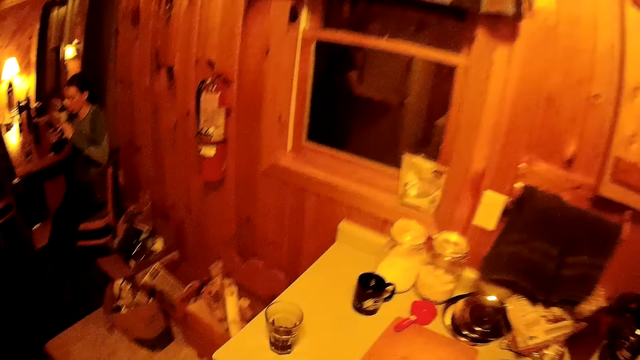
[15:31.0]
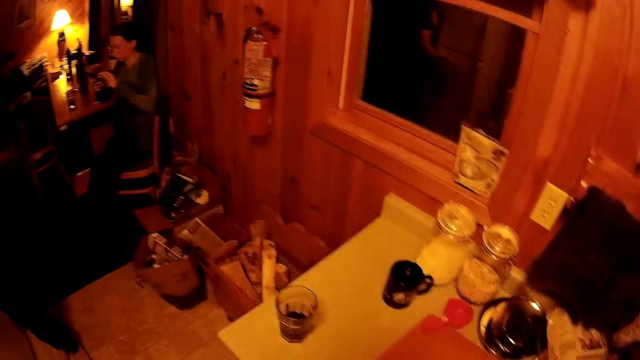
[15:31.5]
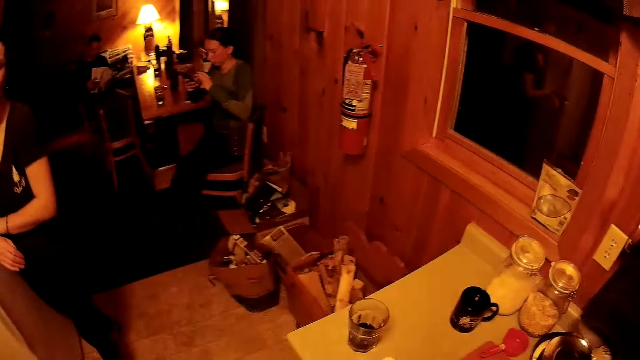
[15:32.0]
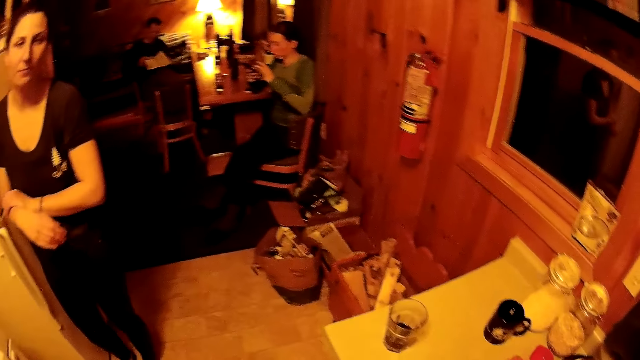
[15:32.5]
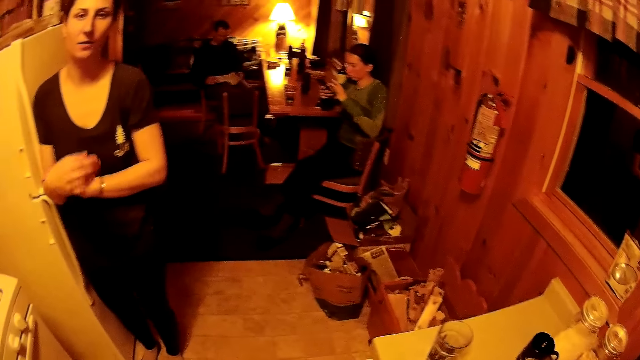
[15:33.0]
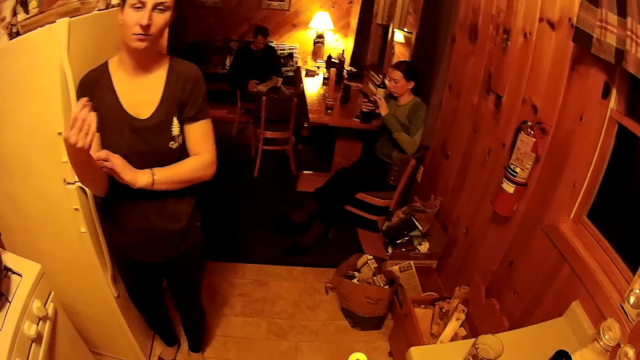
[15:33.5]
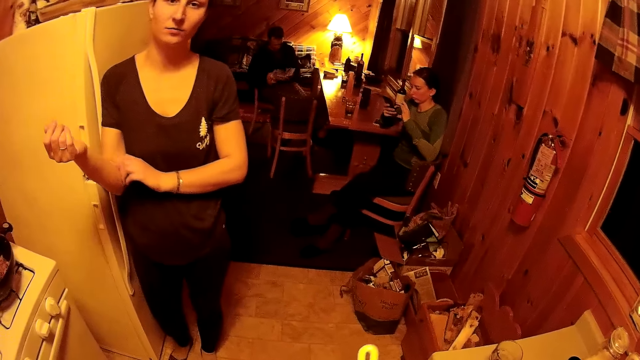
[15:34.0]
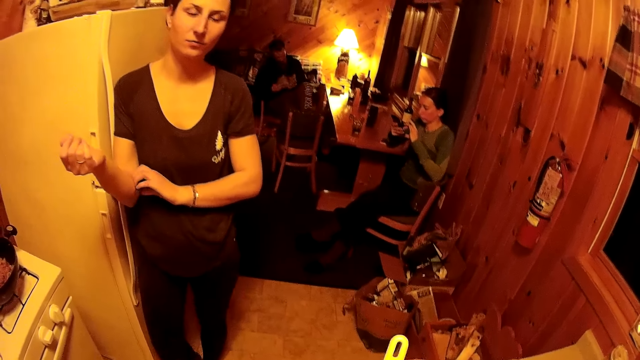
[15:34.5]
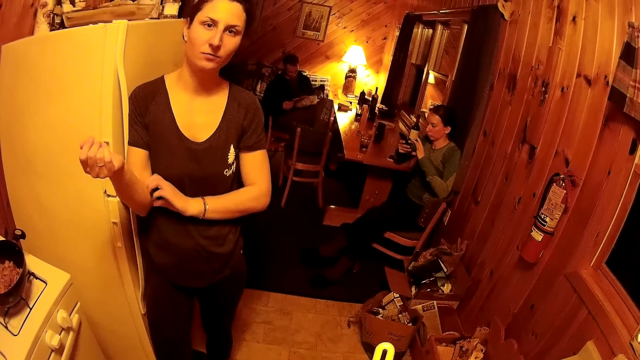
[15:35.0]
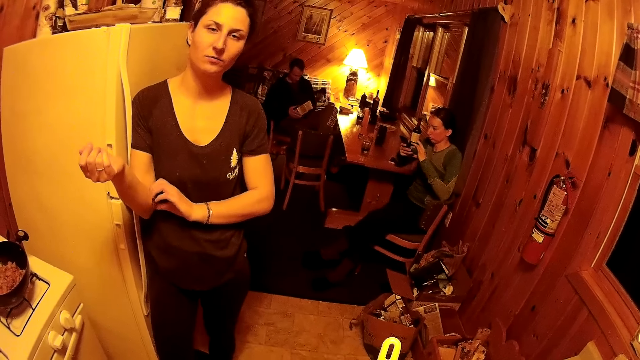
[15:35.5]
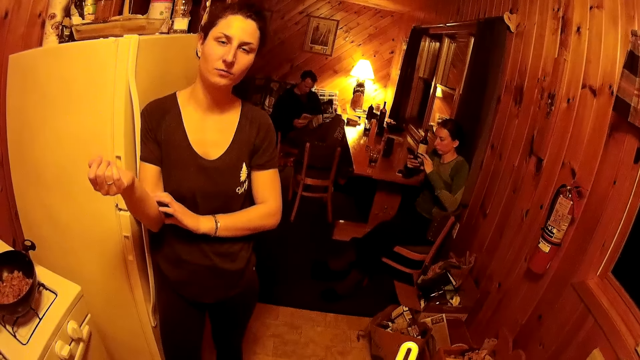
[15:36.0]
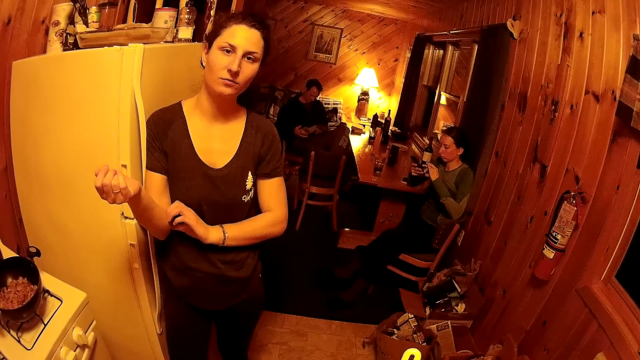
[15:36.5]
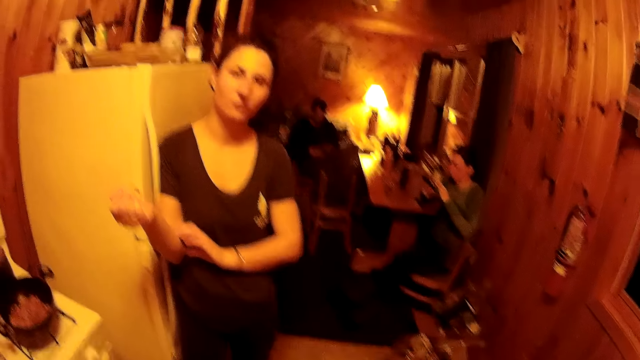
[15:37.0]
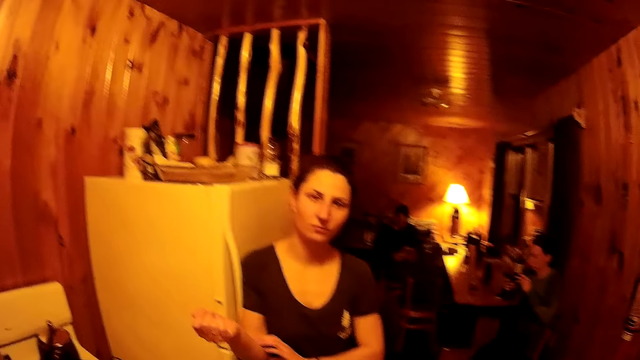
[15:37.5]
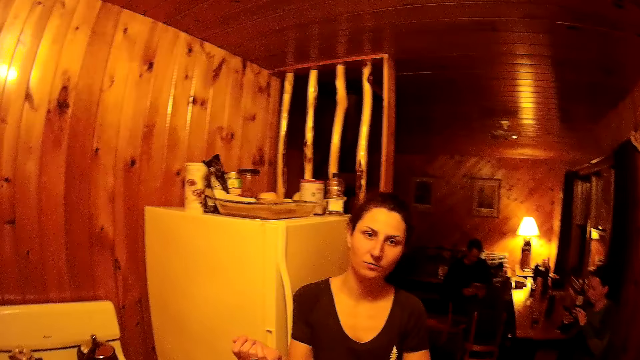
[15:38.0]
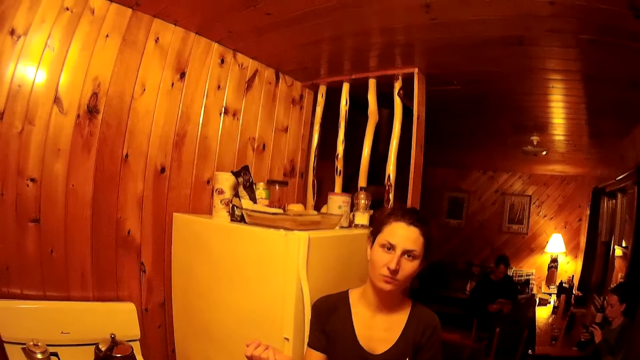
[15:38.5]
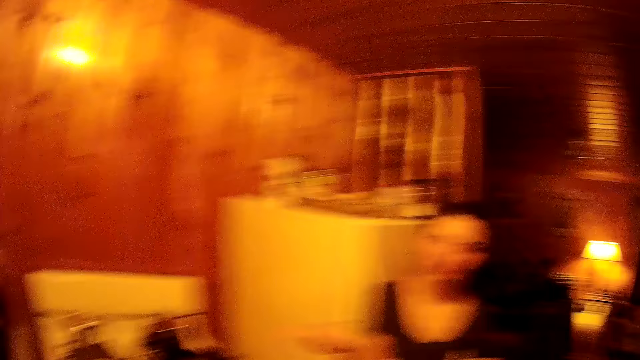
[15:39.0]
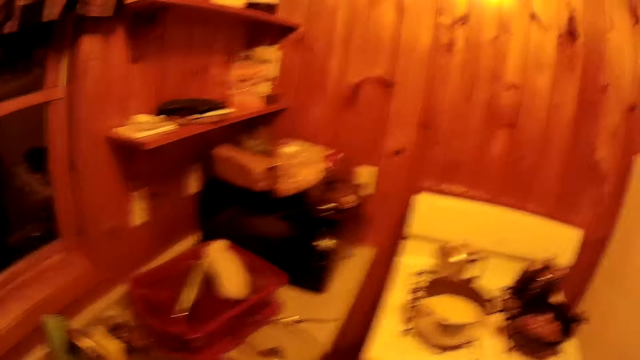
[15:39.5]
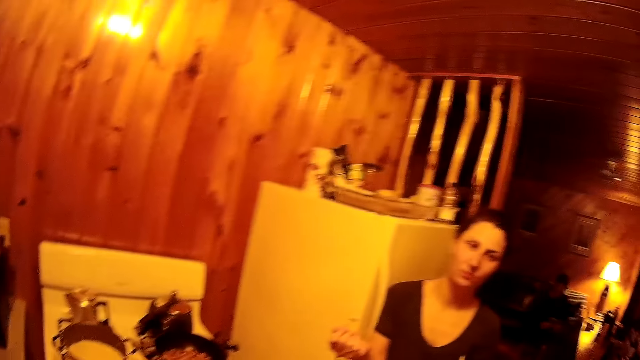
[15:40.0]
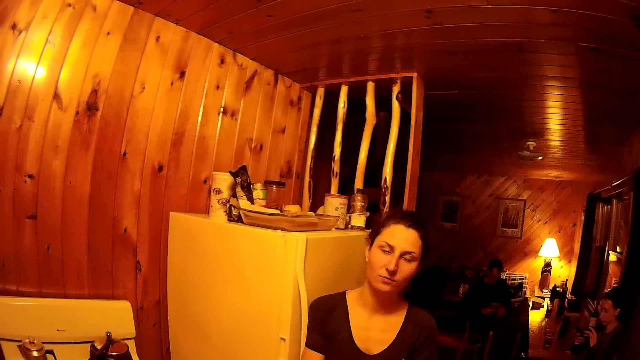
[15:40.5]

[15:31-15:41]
A woman closes the fridge. The camera wearer turns around the room.

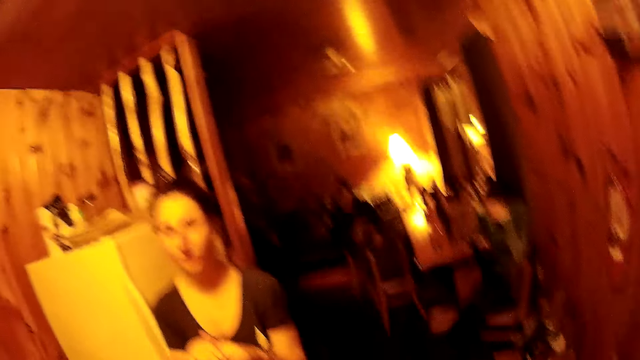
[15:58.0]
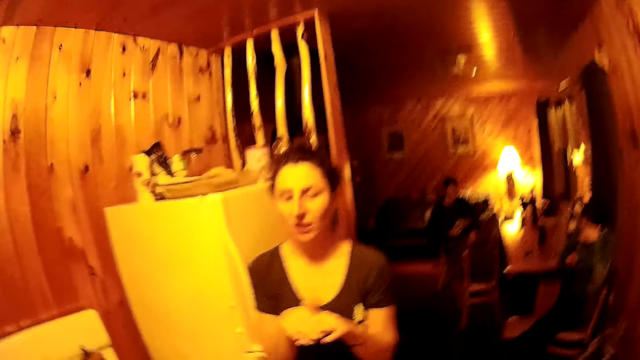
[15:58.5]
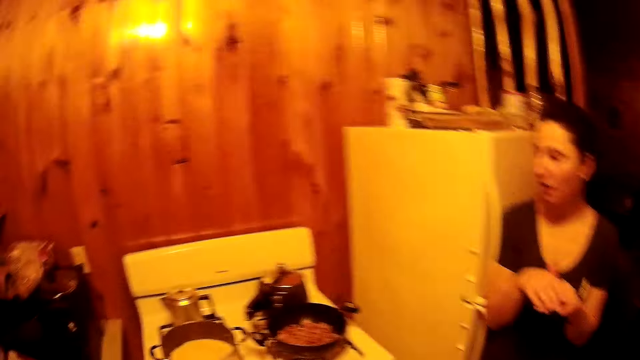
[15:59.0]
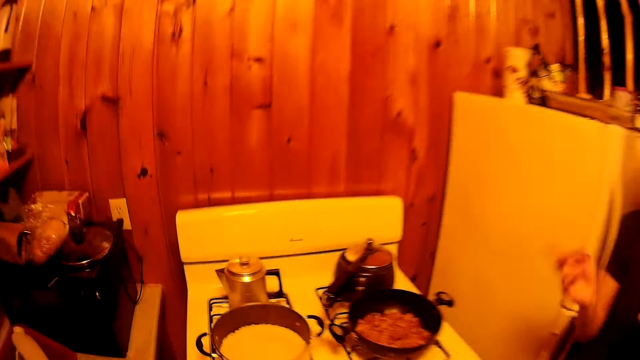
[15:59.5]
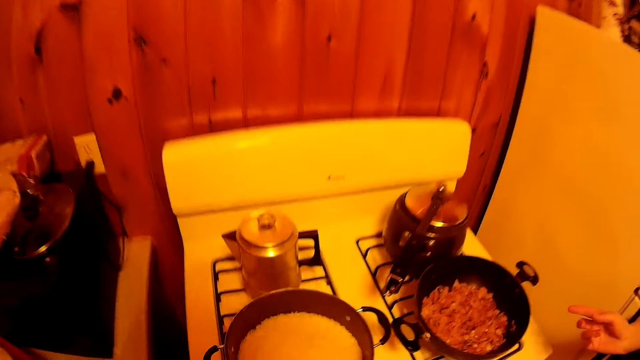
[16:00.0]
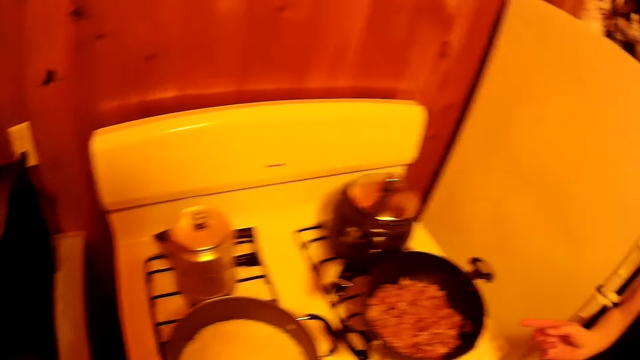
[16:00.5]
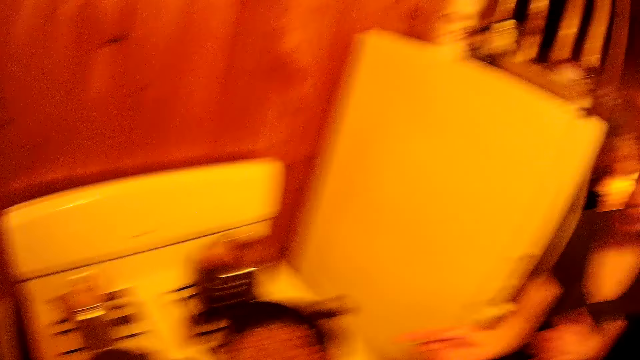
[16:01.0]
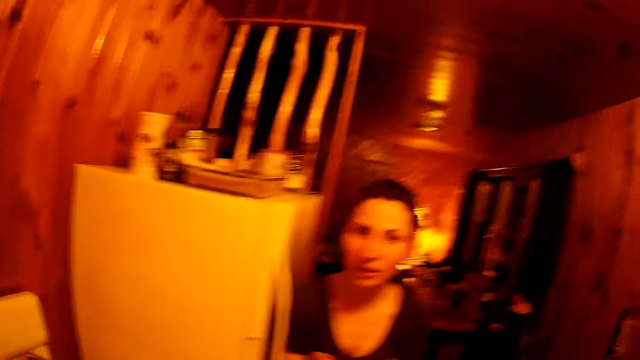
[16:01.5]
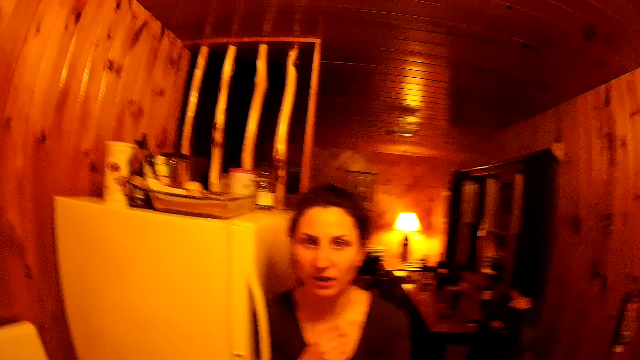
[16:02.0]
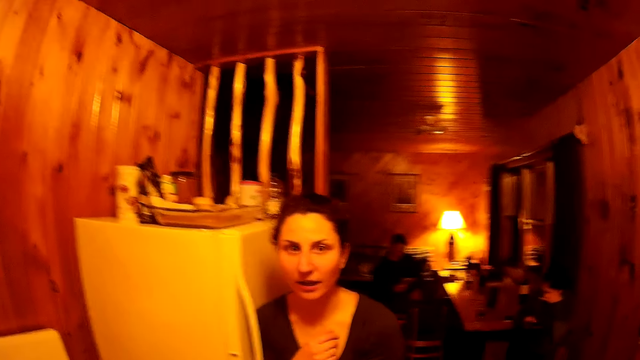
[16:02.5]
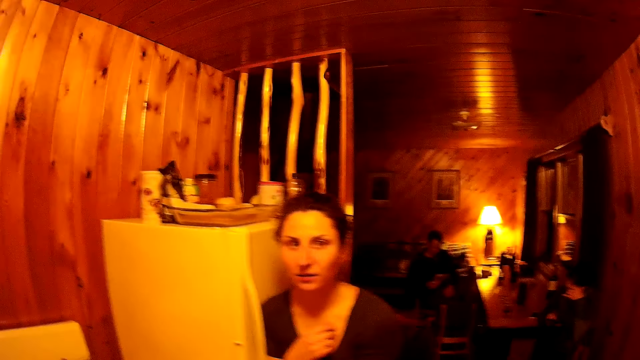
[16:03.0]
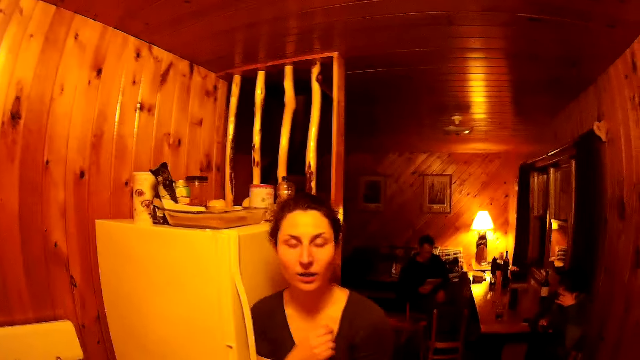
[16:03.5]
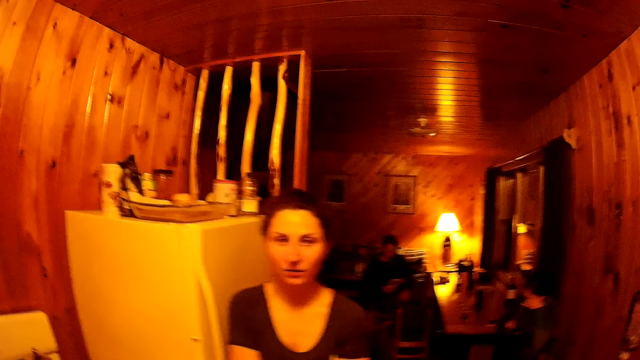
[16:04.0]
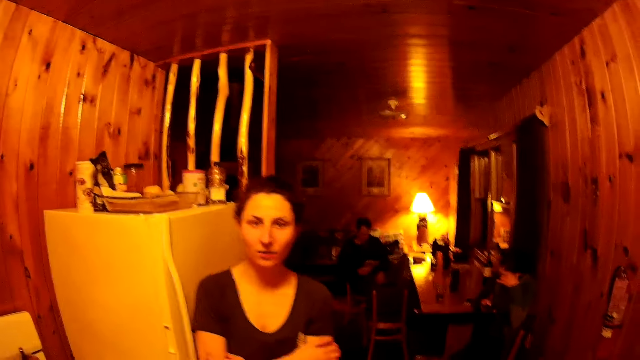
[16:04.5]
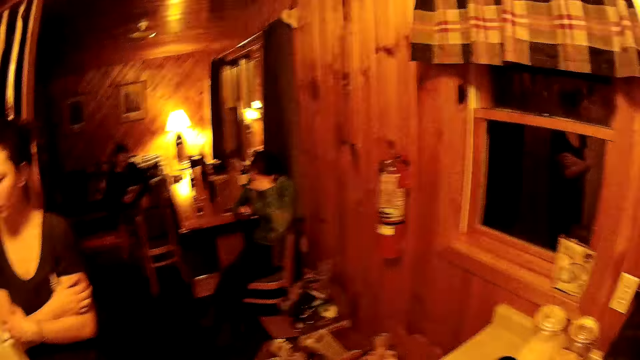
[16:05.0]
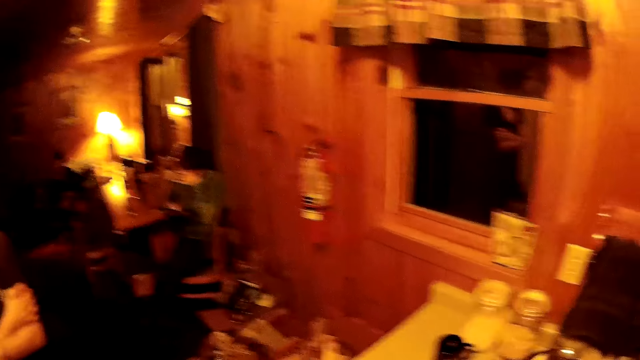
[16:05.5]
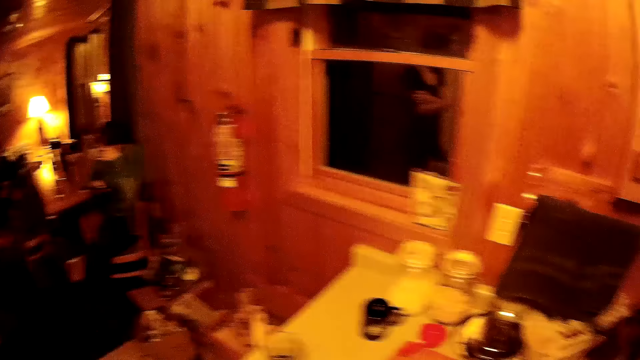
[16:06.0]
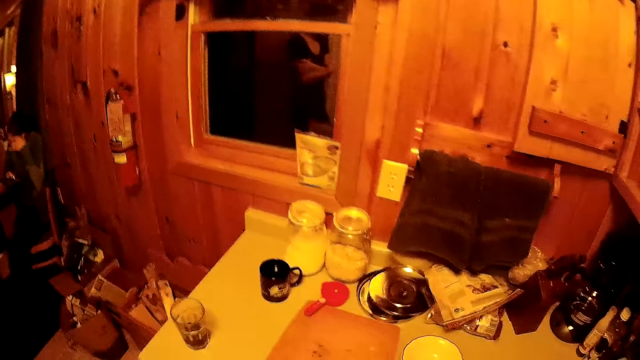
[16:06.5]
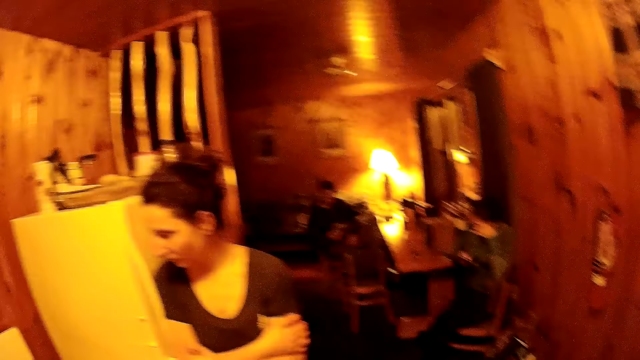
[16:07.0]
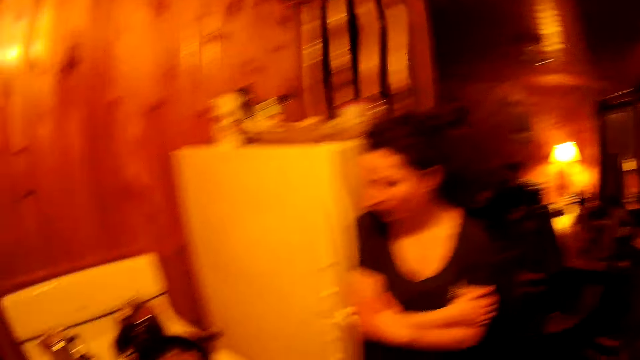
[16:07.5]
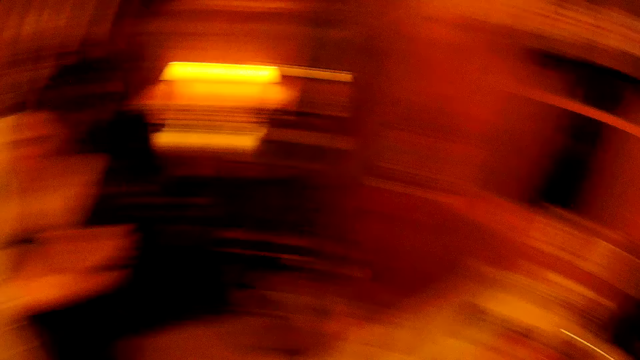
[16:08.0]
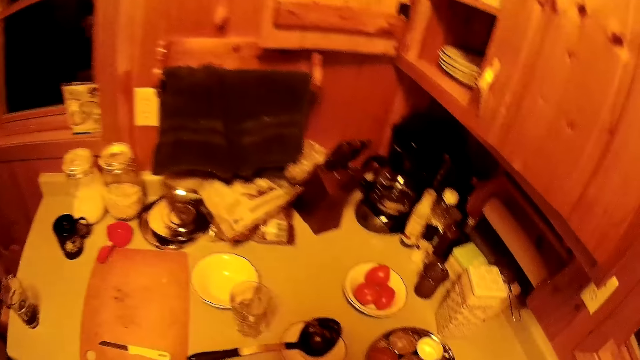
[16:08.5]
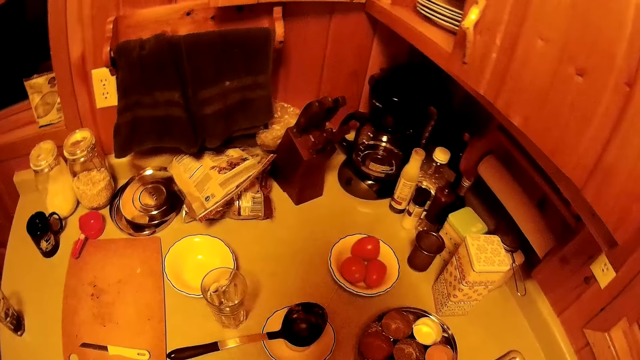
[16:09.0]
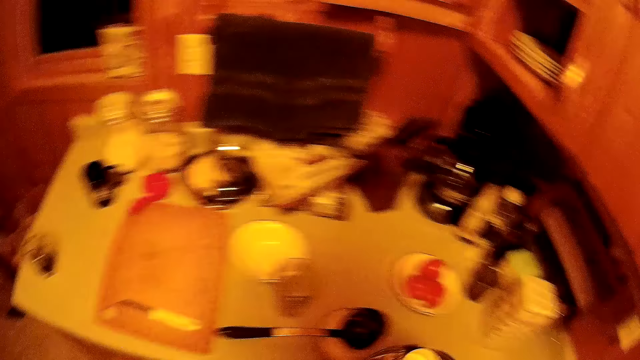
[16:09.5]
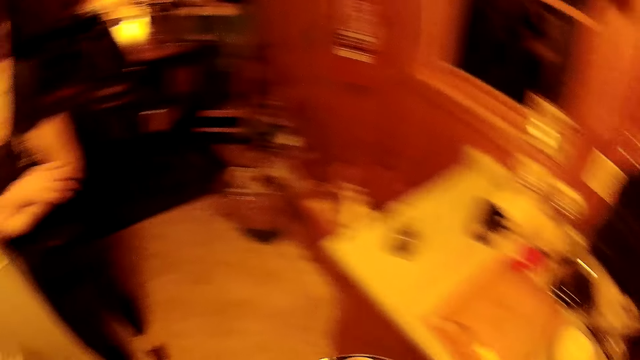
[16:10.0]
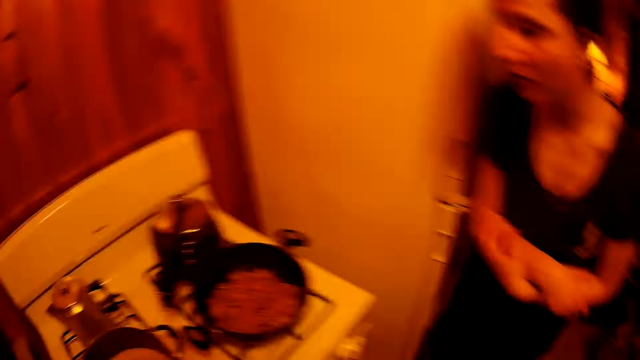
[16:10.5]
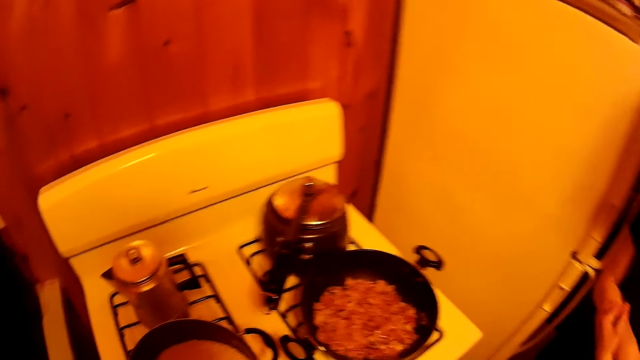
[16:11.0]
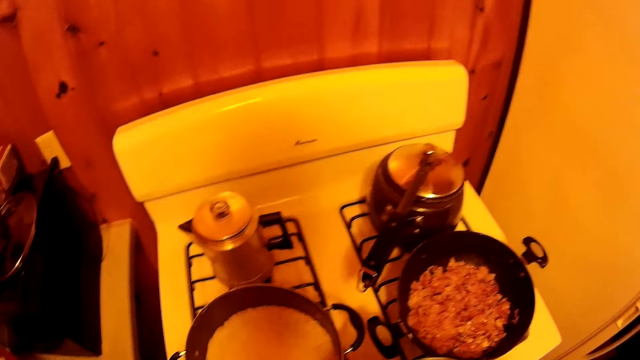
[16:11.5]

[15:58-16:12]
A woman points at the food. The camera wearer picks up a tray and walks around the room.
